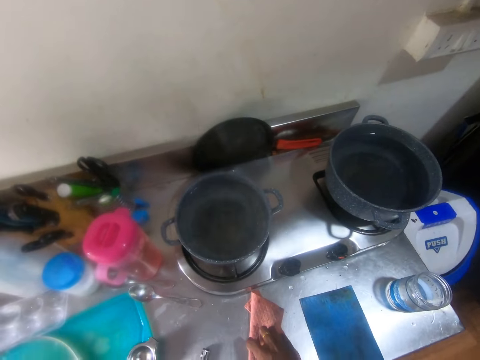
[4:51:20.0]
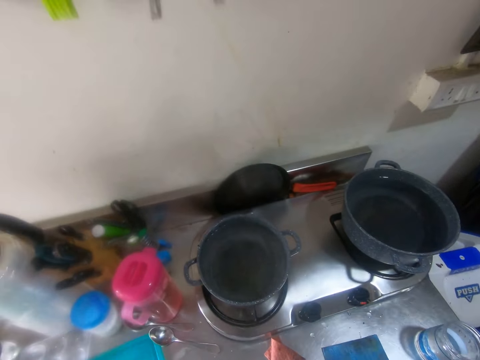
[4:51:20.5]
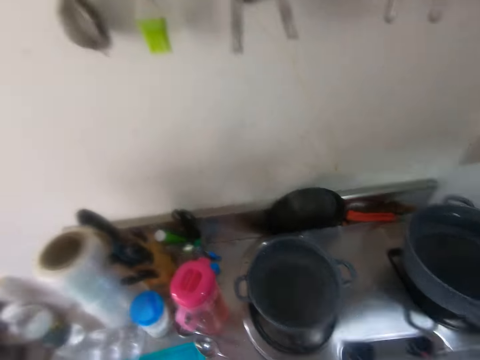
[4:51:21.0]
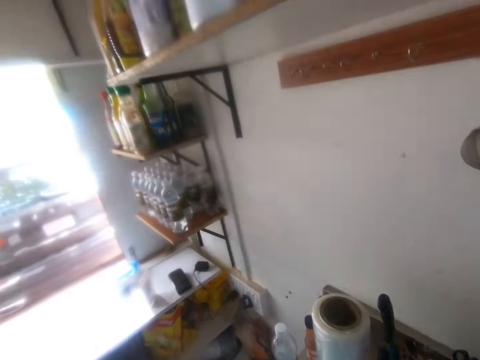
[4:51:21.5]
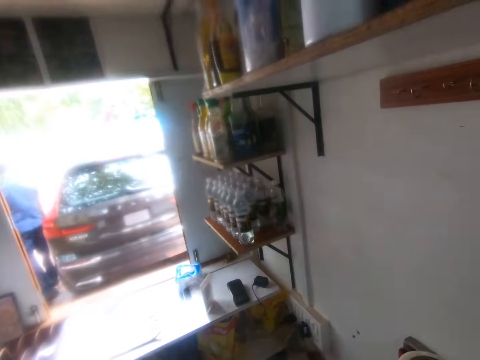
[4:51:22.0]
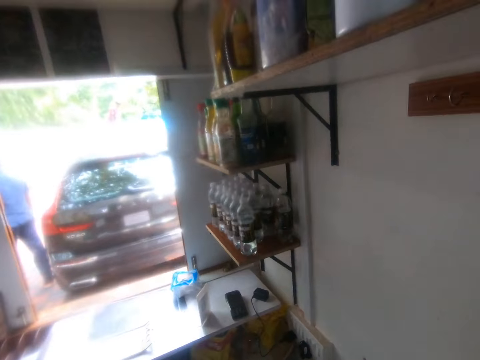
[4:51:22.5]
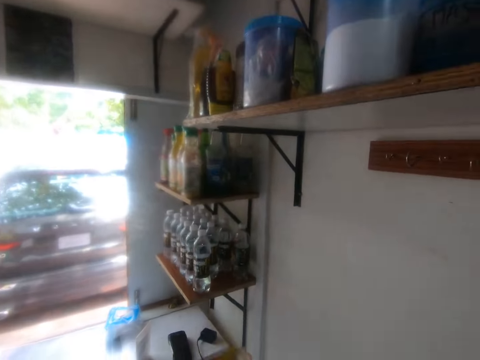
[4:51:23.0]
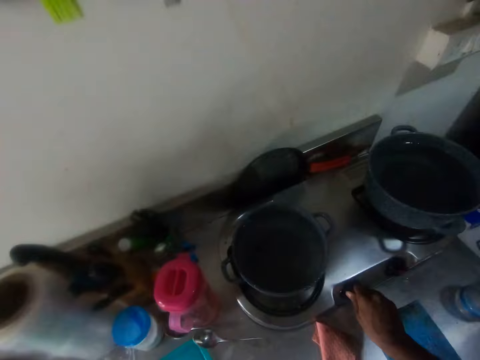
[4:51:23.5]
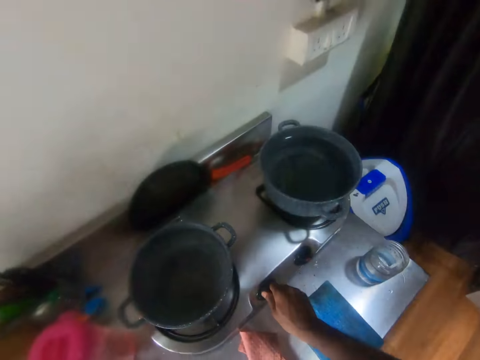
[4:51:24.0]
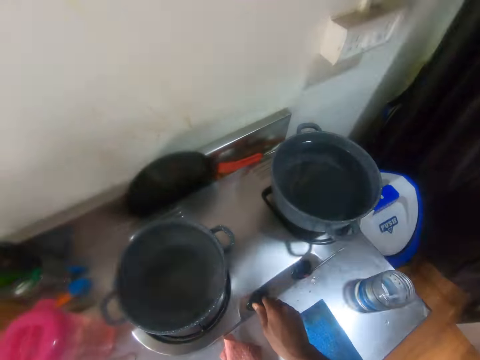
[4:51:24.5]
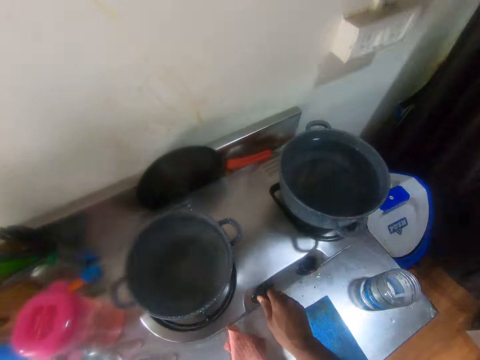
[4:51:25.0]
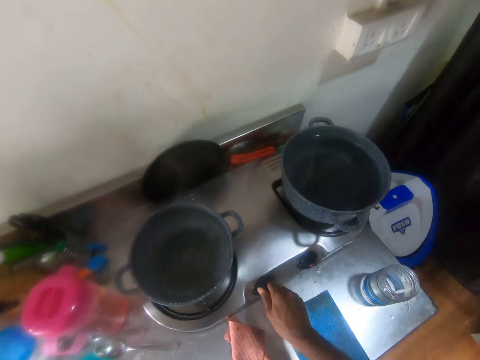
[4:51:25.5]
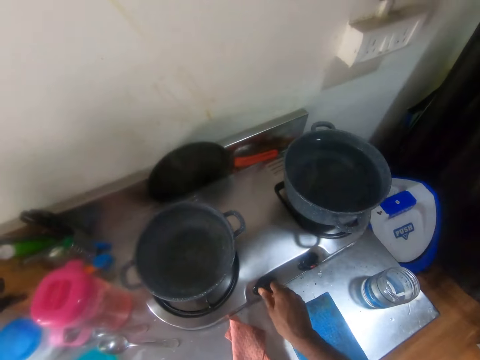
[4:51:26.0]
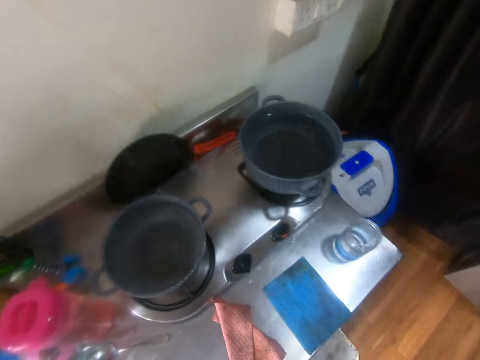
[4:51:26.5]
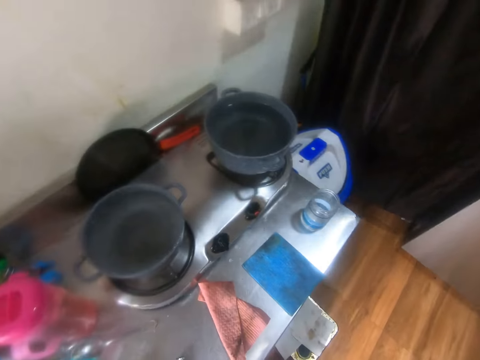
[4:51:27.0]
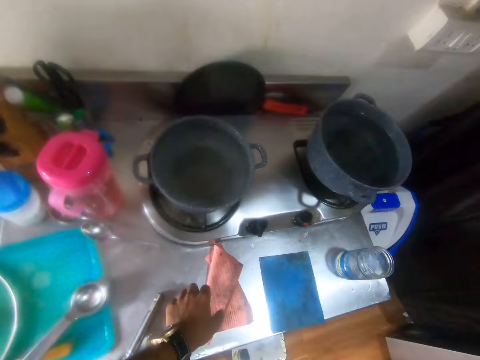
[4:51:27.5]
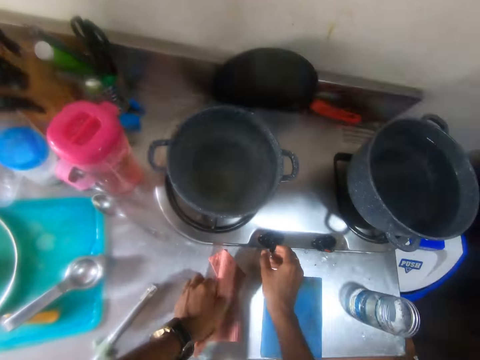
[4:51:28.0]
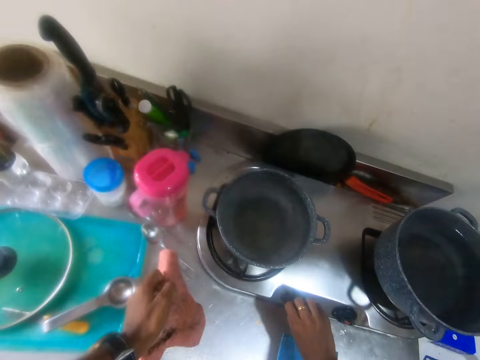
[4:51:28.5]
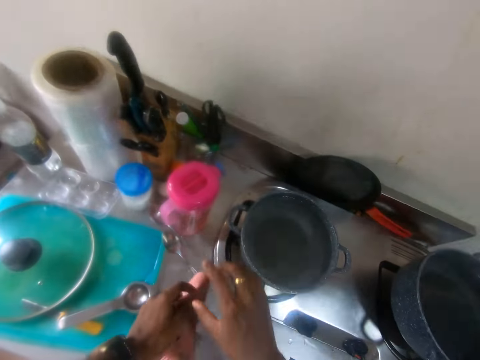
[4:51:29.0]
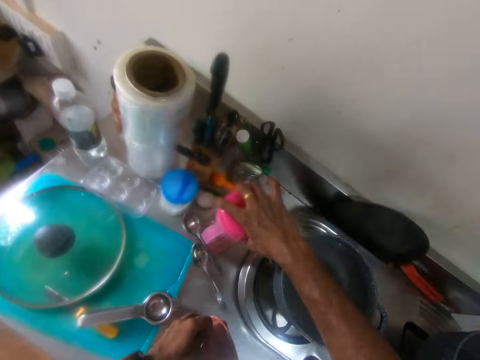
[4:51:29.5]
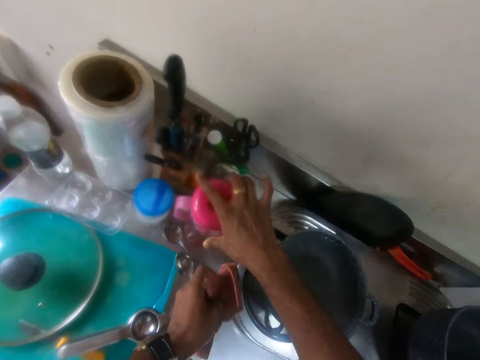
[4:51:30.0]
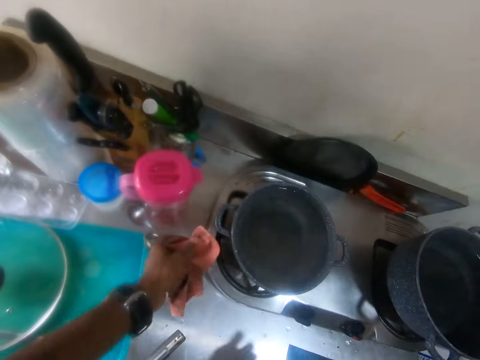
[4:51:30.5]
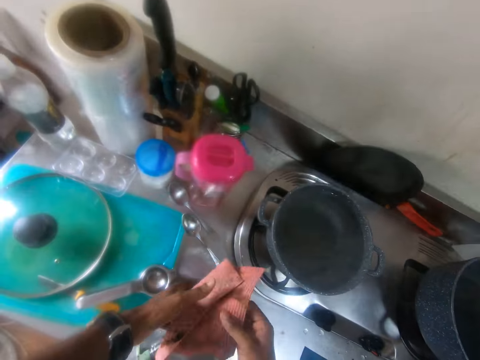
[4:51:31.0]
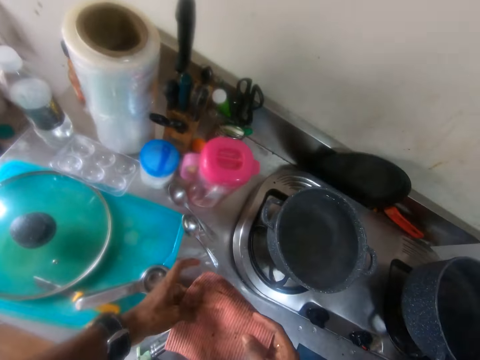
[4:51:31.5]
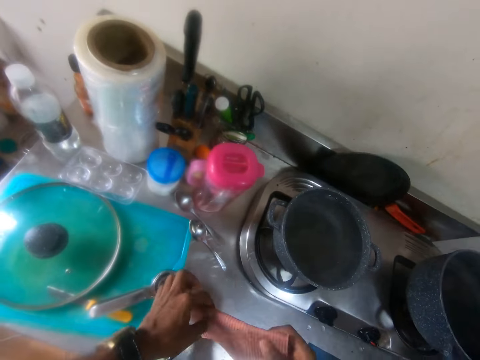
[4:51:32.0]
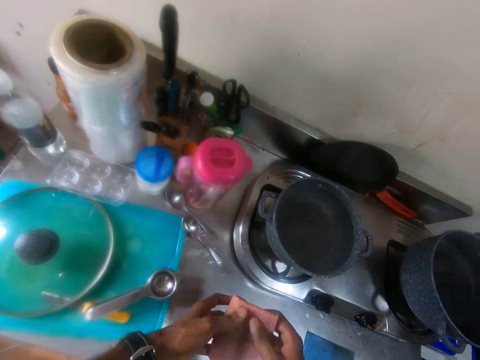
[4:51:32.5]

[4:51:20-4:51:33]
The camera wearer looks around. He looks around again. He adjusts the cooker knob with the right hand. He removes his right hand from the gas cooker on the table. He picks the towel from the table with his left hand. He turns off the gas cooker with his right hand. He moves a jug on the table with his right hand. He cleans the gas cooker with the towel in his left hand. He folds the towel with both hands.

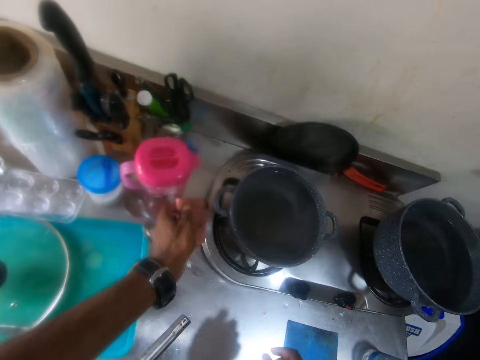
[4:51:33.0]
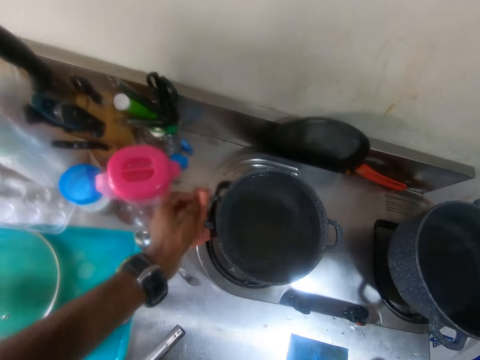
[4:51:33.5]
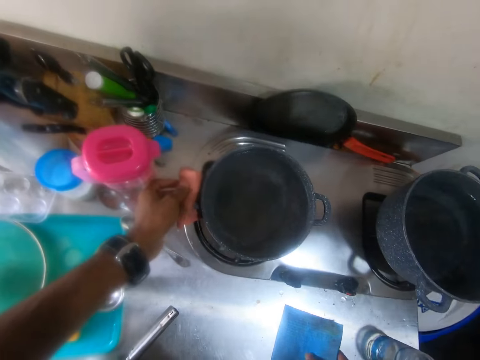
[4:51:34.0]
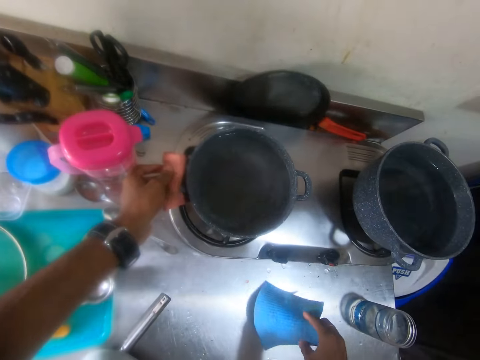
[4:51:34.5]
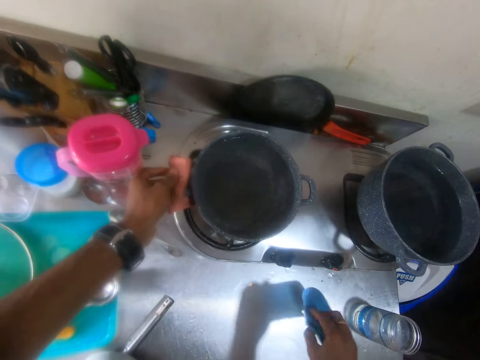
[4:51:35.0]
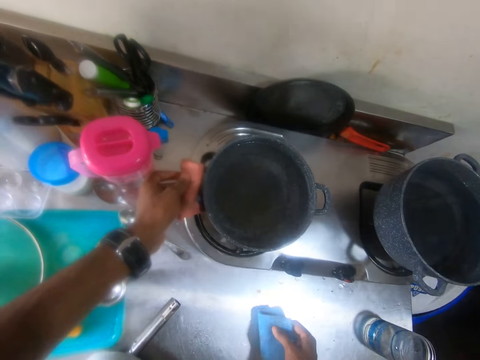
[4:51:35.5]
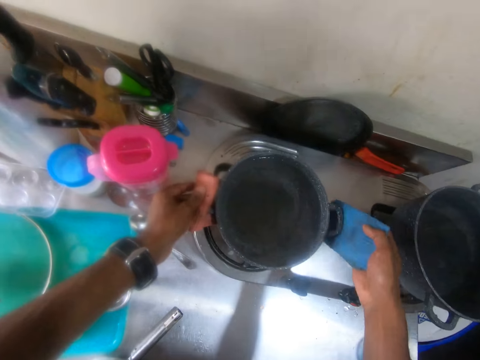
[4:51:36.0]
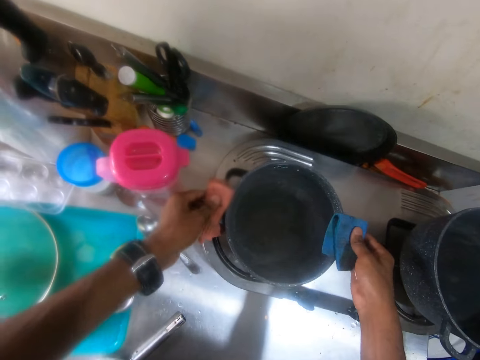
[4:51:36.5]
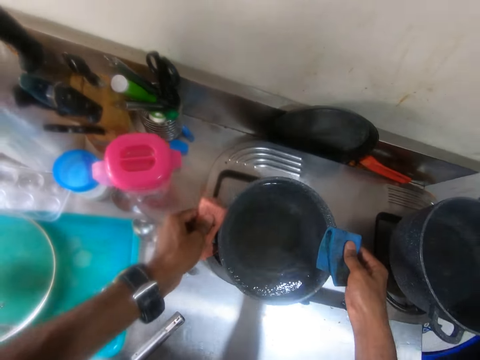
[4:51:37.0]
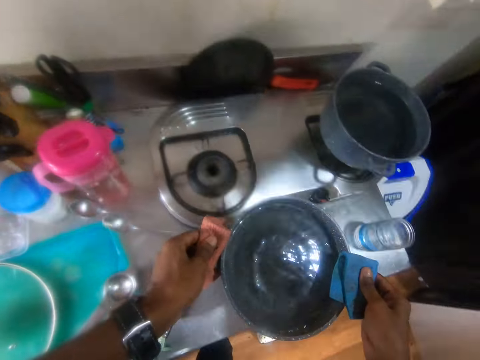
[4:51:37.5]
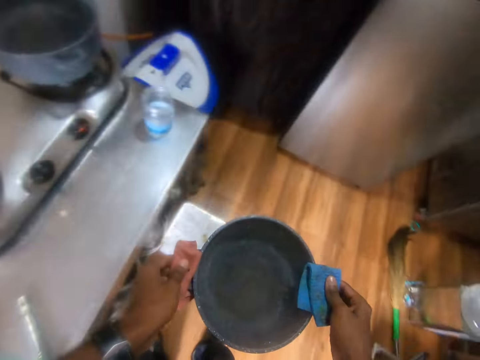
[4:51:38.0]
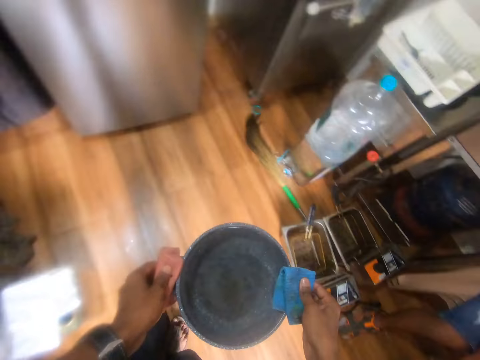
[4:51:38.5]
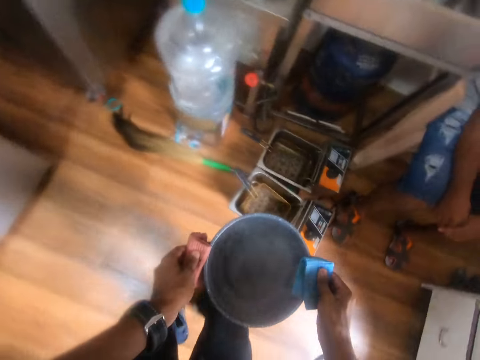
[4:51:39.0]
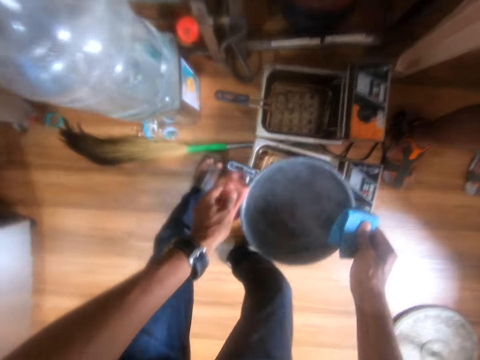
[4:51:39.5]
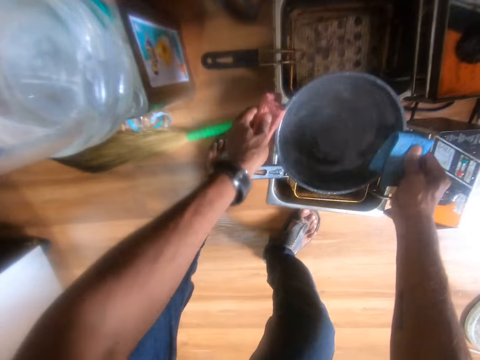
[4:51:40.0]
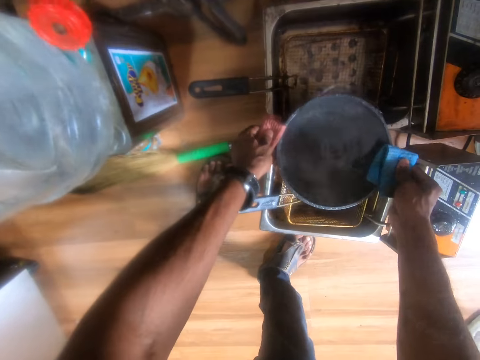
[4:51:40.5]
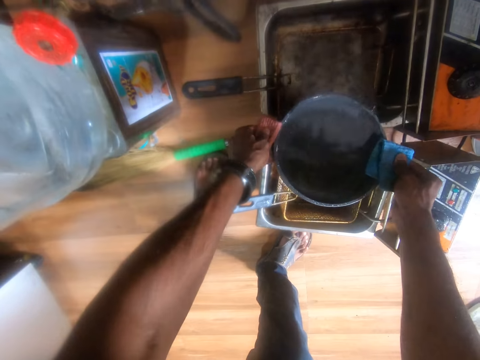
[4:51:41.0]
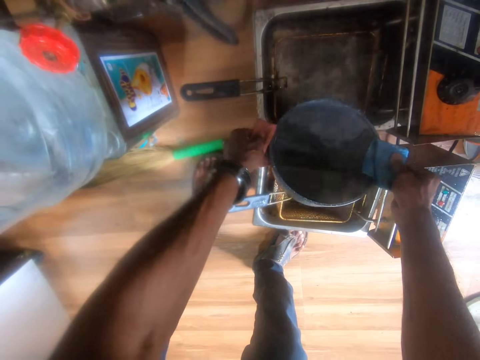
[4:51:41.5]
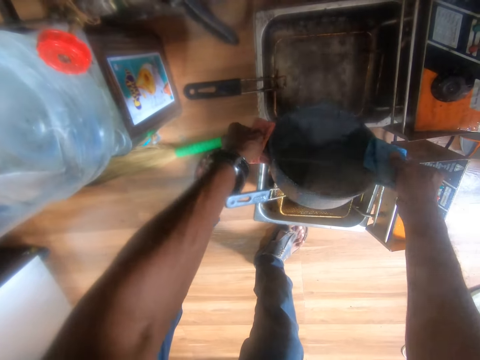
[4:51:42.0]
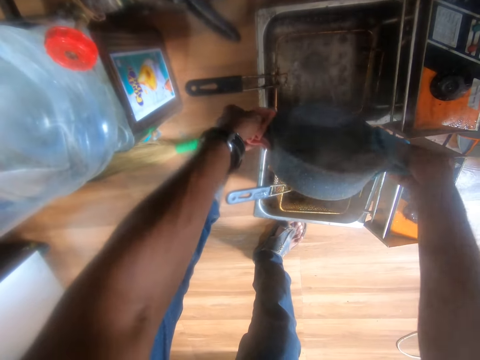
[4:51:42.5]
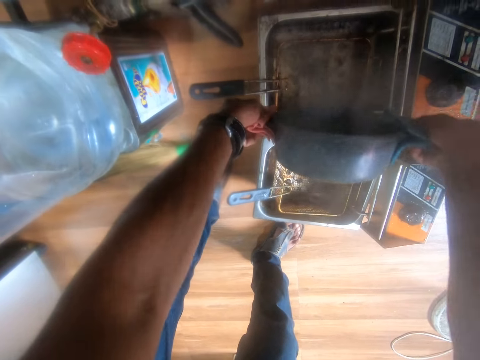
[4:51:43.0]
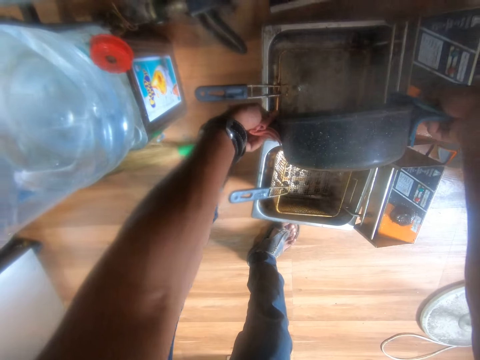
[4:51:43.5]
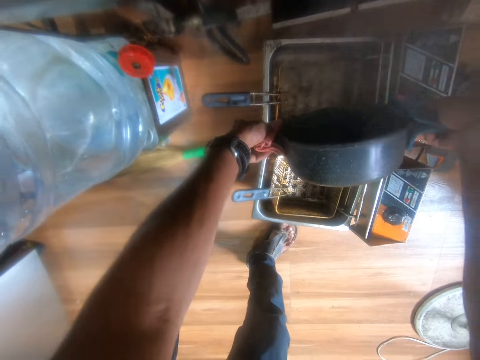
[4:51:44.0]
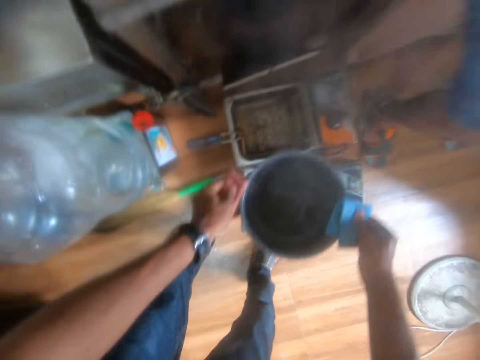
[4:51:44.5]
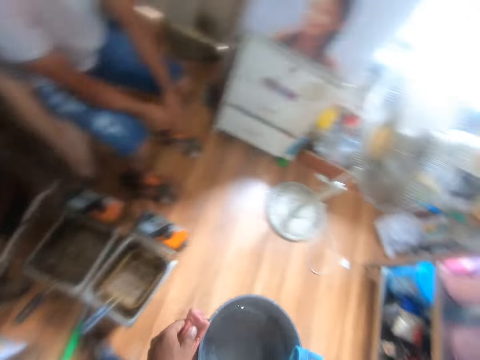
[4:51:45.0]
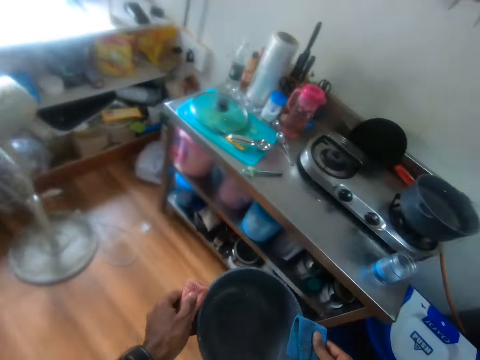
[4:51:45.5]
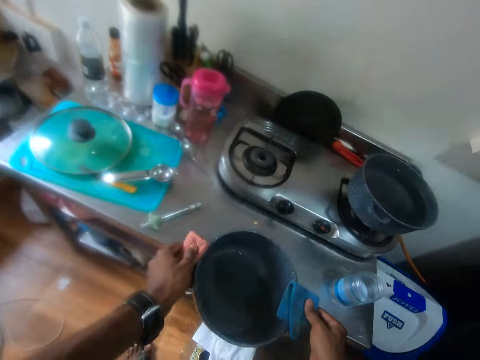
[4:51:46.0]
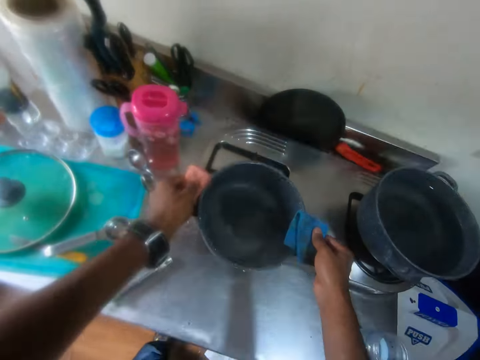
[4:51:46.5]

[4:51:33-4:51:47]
The camera wearer holds the pot on the gas cooker on the table with the towel in his left hand. He folds the towel in his right hand. He places the towel in his right hand on the table. He holds the pot on the gas cooker on the table with the towel in his right hand. He removes the pot from the gas cooker on the table with both hands. He looks around. He pours the water in the pot in his hands in a pan on the floor. He looks around and walks around.
